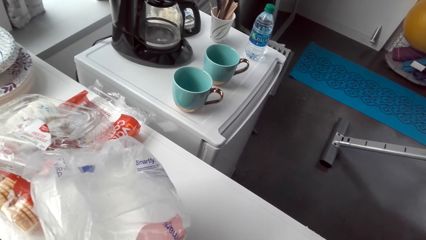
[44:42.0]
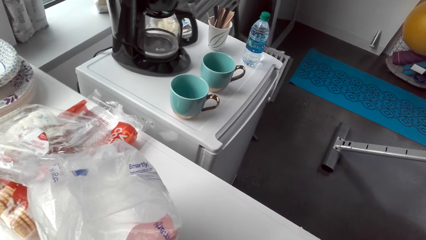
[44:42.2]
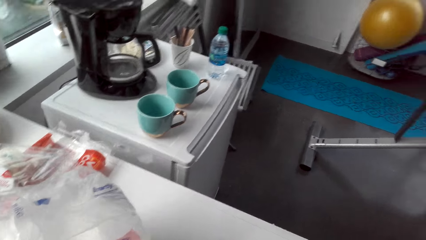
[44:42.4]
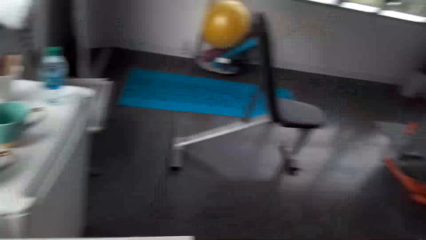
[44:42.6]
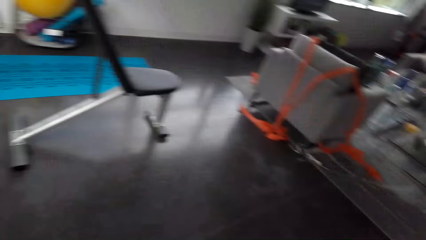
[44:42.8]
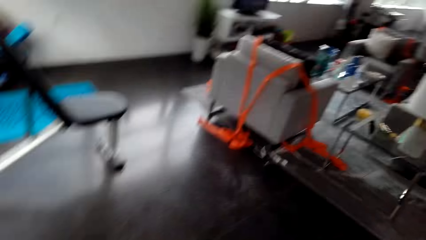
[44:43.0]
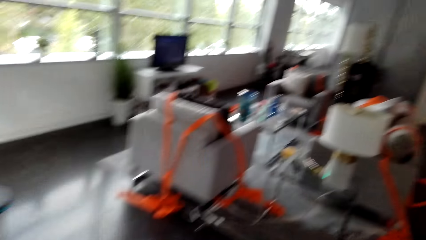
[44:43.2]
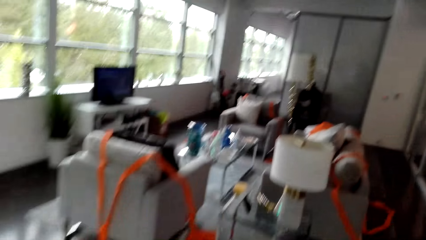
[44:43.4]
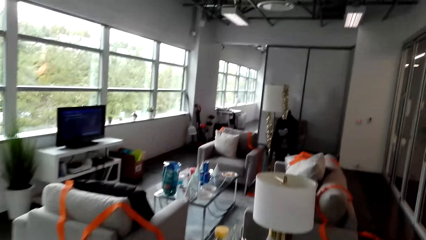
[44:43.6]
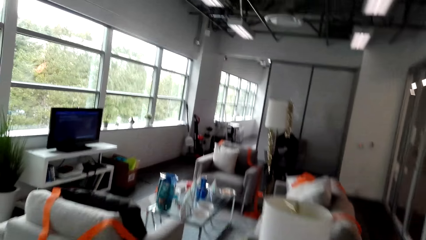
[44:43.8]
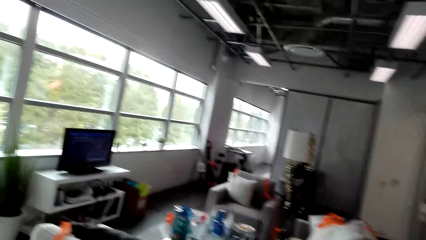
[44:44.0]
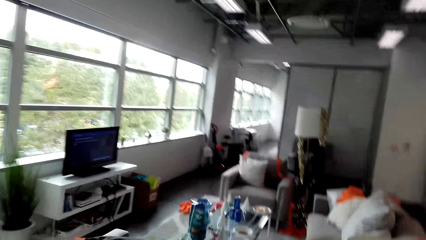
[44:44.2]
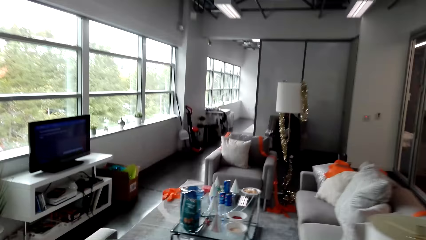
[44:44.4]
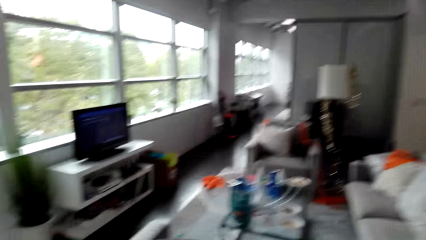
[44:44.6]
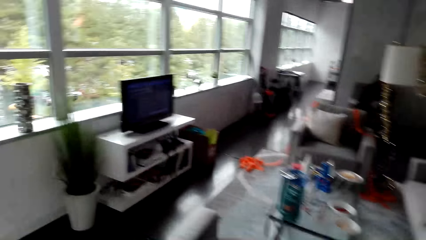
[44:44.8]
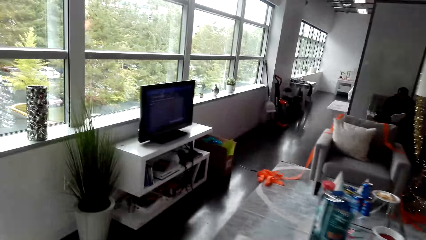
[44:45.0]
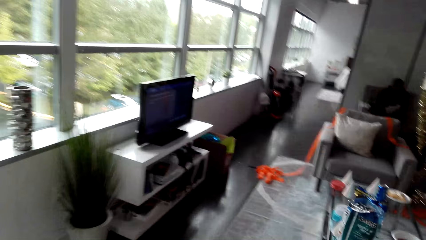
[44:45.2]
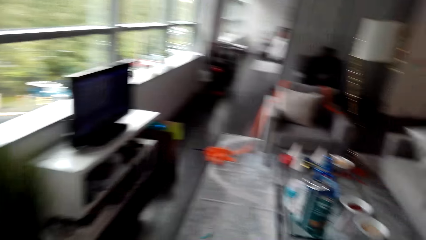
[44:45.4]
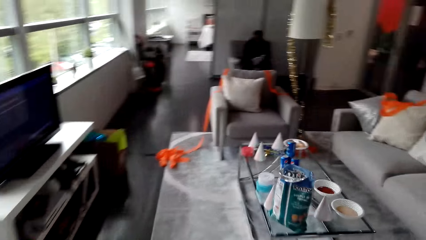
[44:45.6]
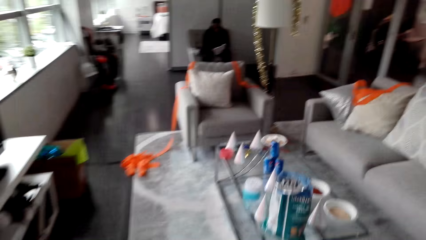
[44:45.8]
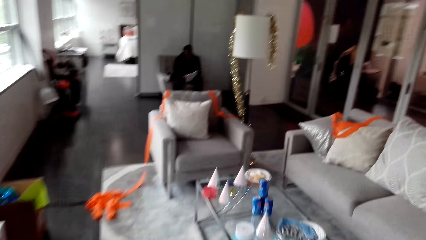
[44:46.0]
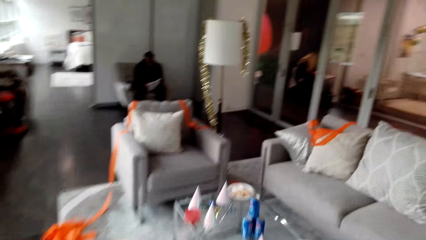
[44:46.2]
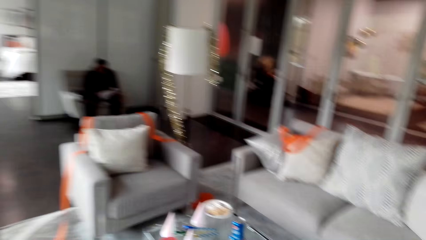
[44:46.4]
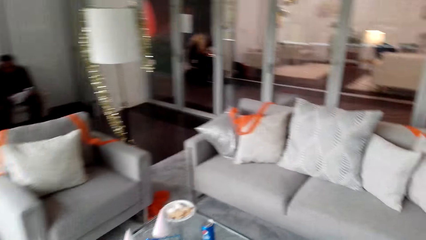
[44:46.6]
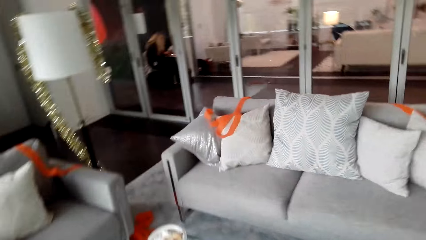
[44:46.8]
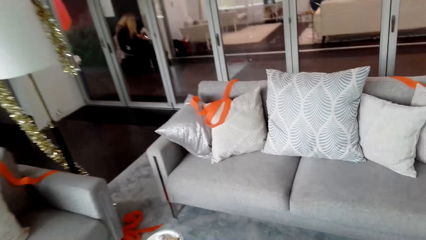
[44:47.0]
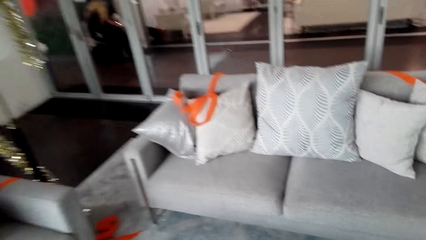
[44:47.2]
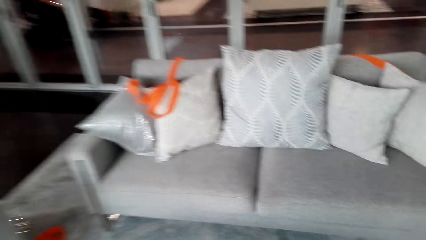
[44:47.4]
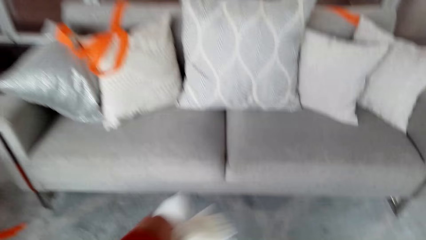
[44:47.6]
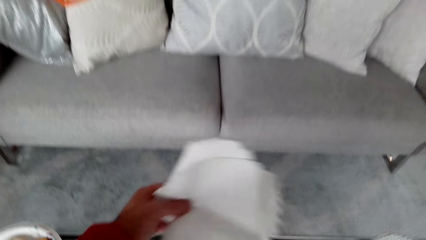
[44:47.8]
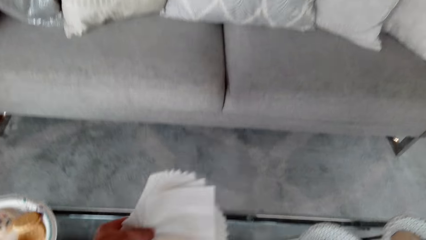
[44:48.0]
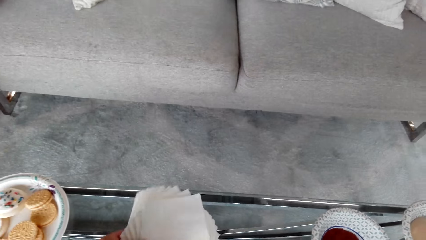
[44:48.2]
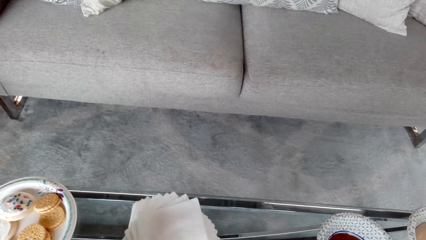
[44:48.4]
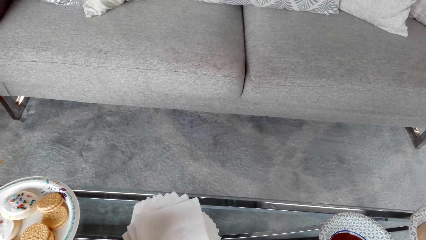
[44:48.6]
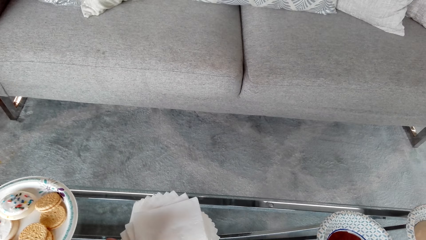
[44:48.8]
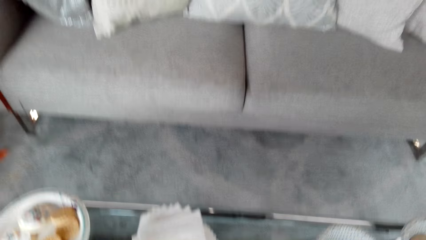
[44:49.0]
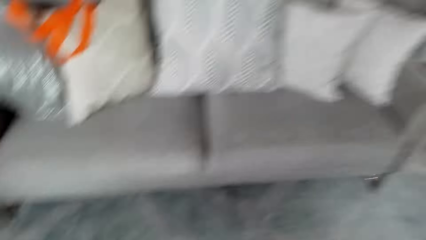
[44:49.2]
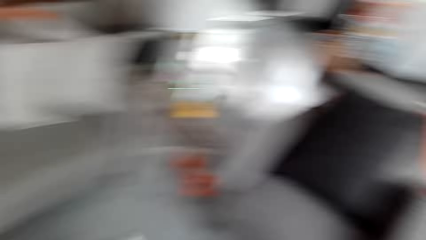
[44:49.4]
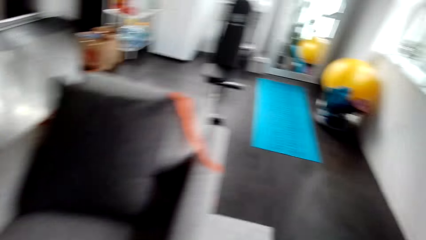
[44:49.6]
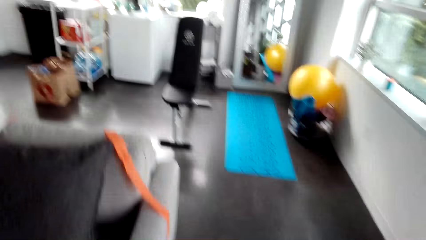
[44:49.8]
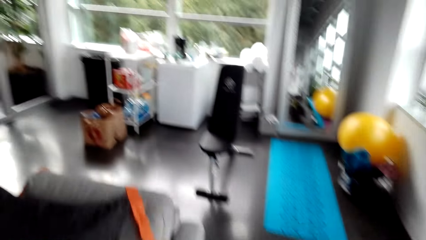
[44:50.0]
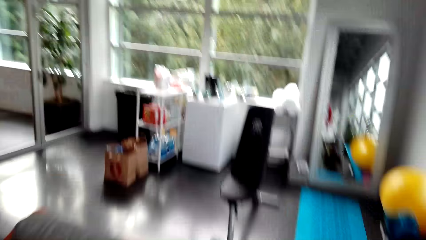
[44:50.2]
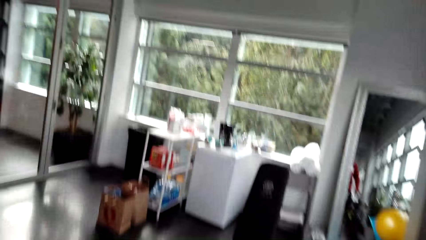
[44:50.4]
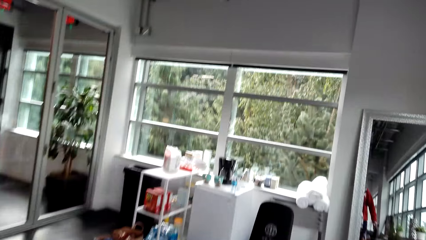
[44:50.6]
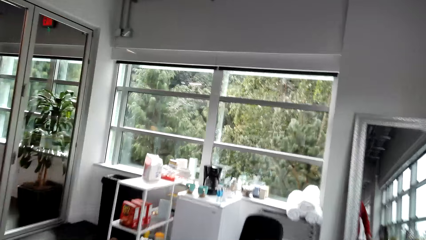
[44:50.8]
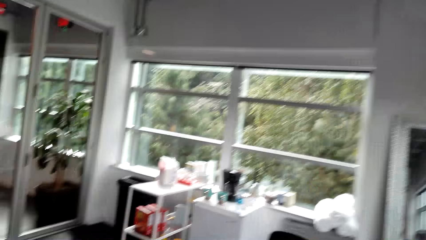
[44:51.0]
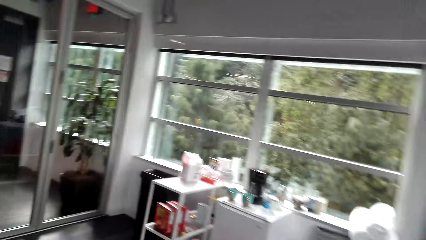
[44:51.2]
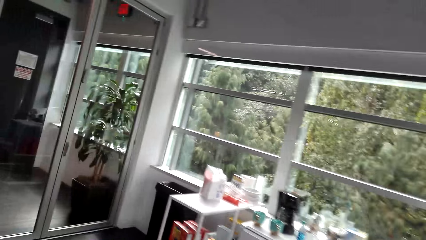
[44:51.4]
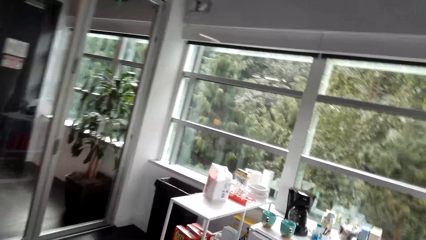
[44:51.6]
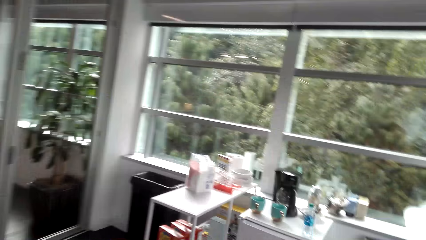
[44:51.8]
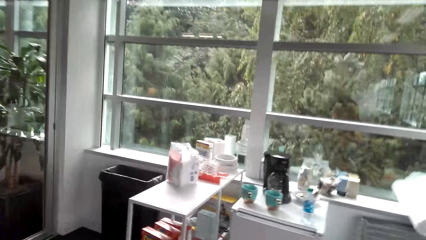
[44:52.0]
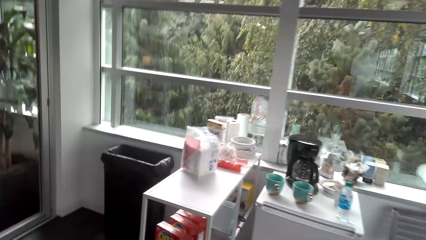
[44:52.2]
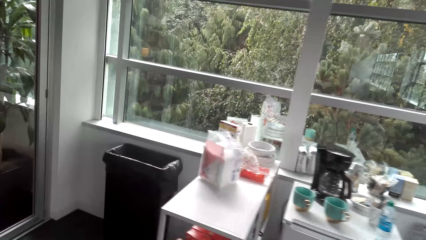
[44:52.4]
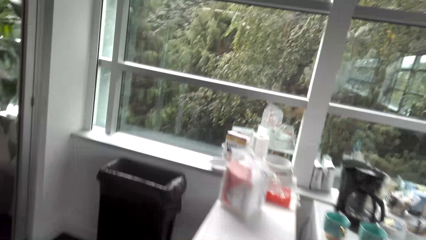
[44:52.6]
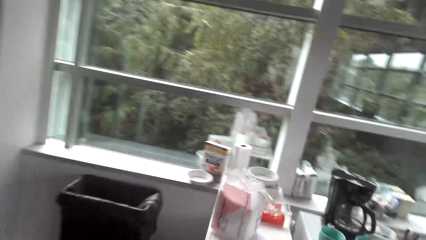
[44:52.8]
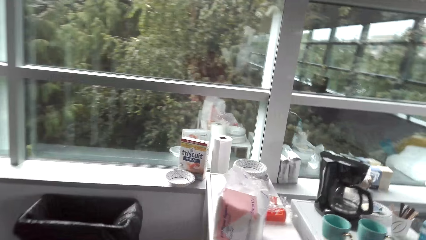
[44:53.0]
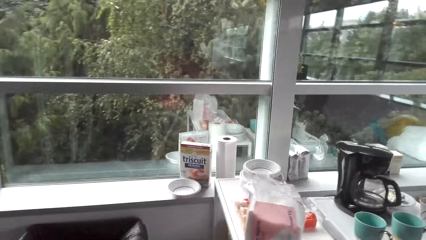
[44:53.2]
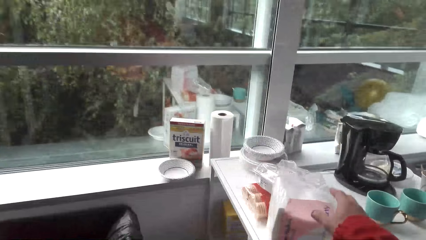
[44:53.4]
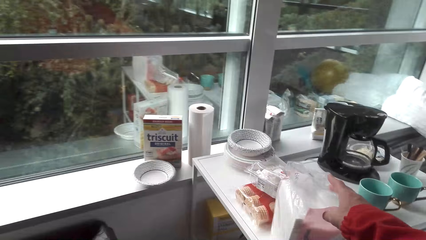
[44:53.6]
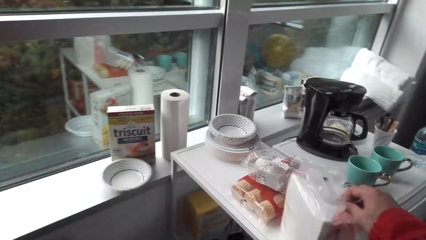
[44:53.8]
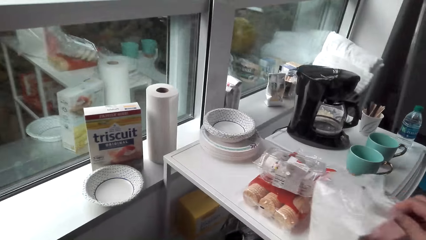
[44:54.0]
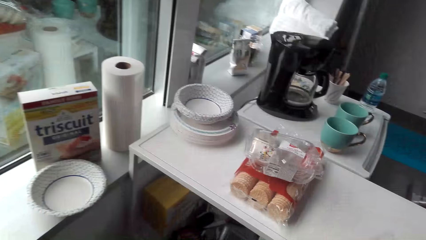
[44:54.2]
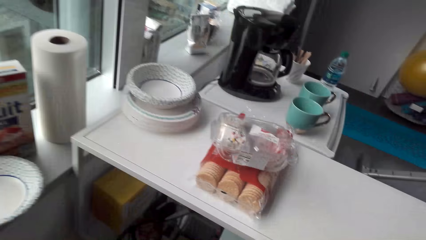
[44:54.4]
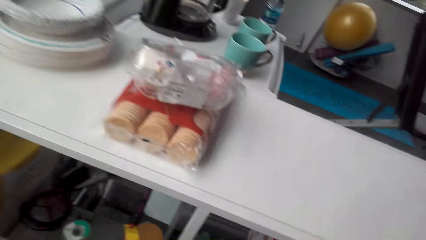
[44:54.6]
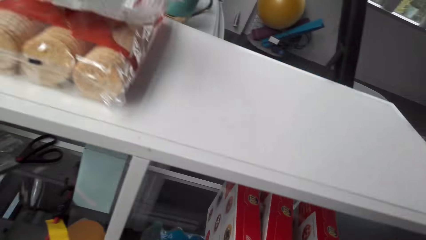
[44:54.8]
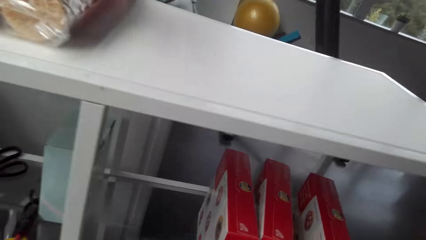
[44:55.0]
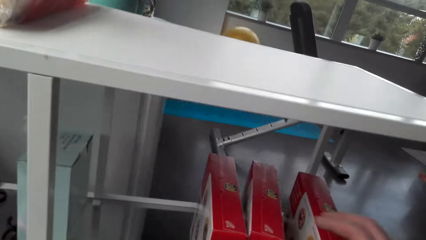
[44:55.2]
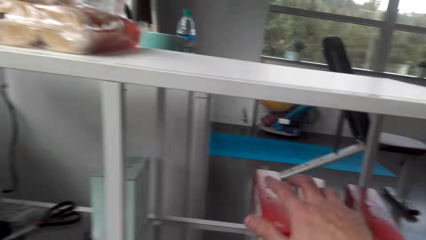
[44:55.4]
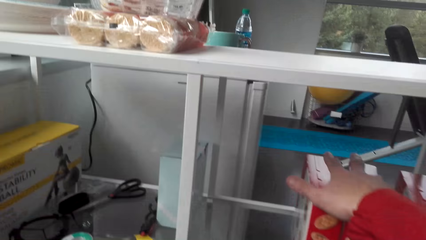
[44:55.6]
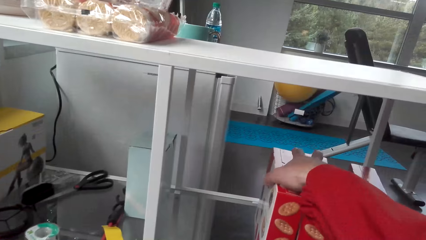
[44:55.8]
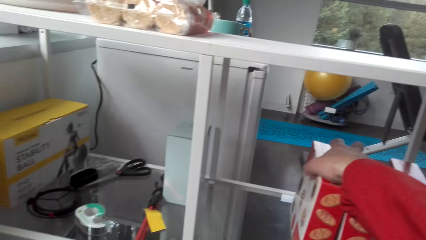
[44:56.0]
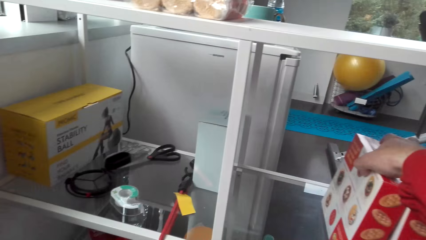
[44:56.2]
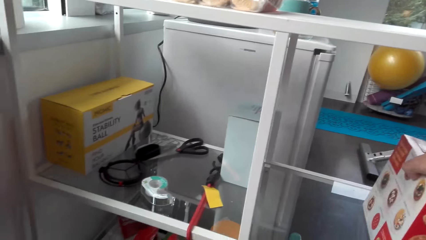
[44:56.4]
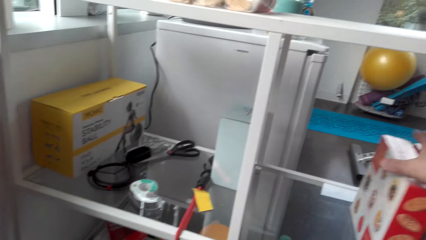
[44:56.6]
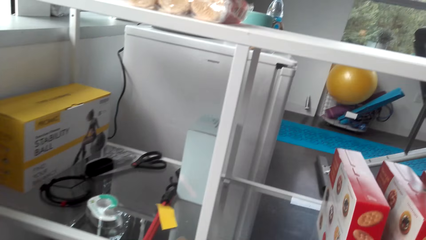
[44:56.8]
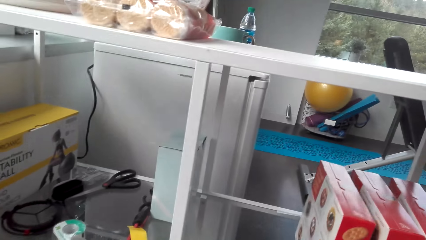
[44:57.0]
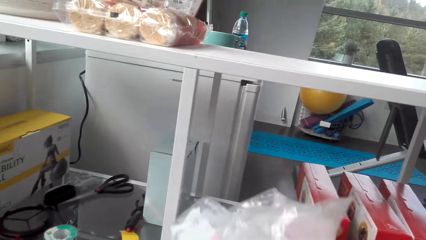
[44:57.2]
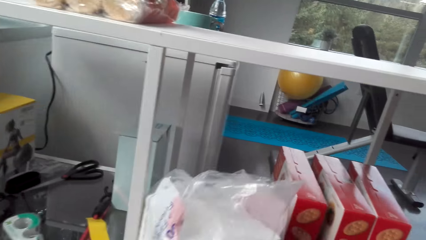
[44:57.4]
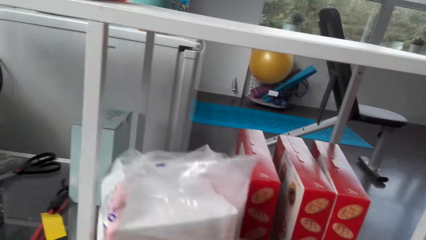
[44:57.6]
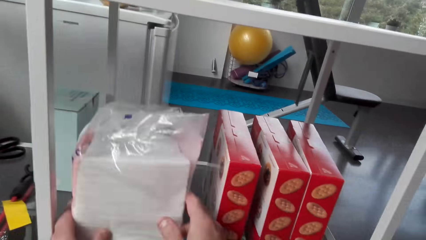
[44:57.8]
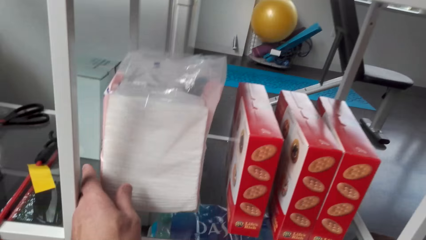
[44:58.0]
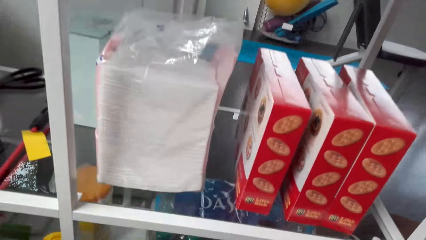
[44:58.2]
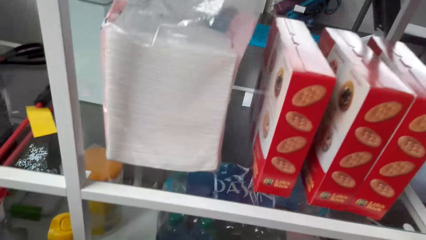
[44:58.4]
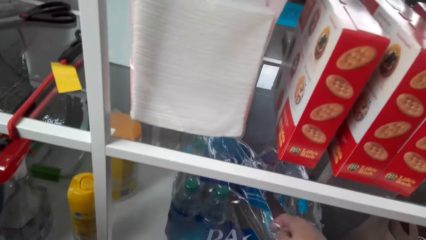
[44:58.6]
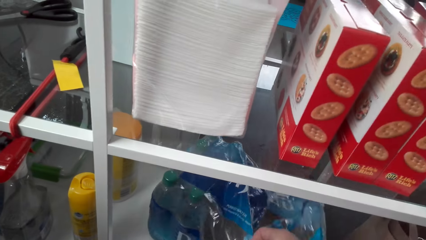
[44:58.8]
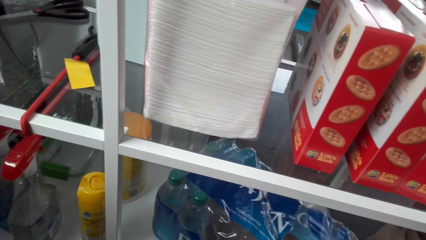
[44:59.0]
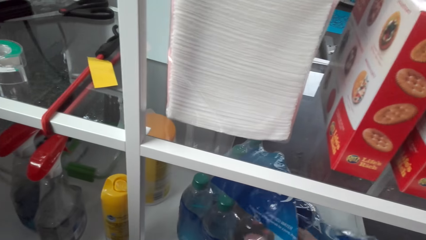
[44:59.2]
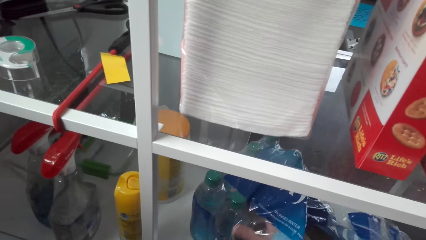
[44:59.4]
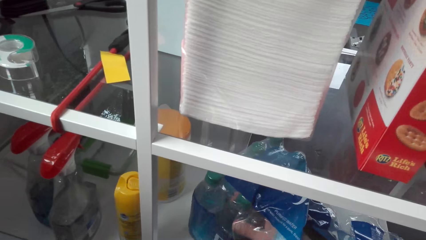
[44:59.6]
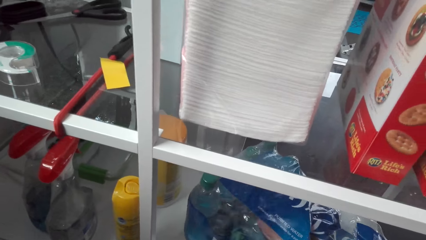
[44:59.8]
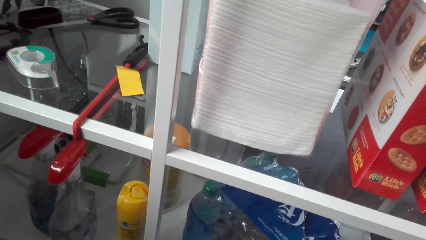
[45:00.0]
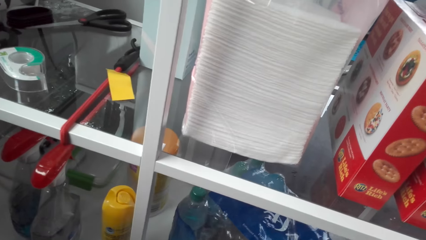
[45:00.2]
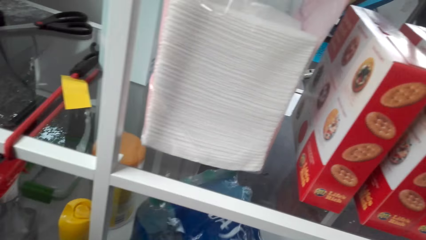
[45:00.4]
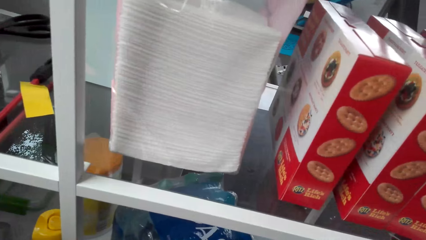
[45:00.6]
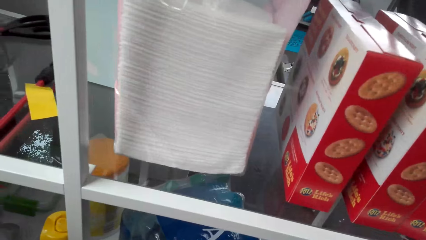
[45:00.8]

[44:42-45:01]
The camera wearer walks around the room. They place the serviettes on the table. They walk around the room. They move the pack of serviettes. They grab the boxes of snacks. They place the pack of serviettes on the shelf. They pull the pack of the bottles of water. They take a bottle of water.
